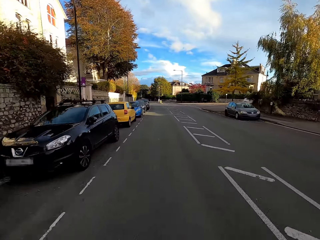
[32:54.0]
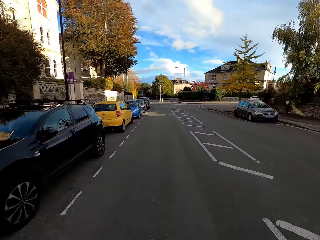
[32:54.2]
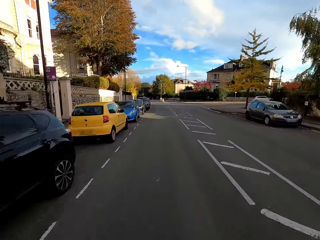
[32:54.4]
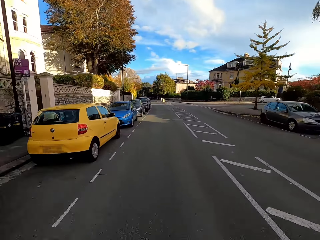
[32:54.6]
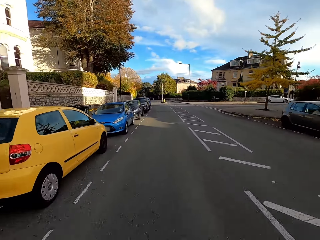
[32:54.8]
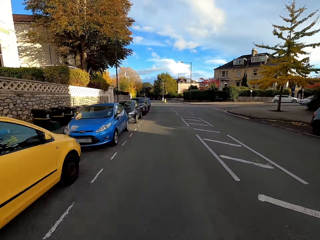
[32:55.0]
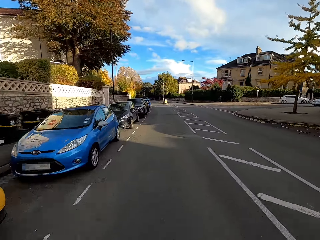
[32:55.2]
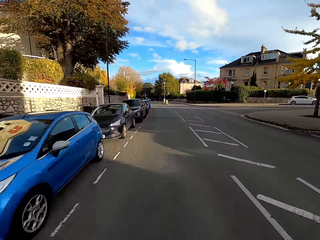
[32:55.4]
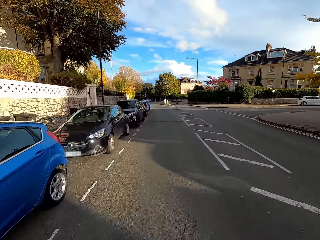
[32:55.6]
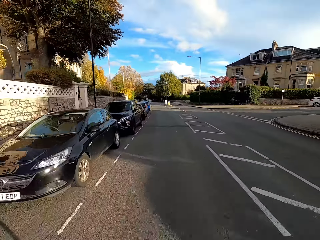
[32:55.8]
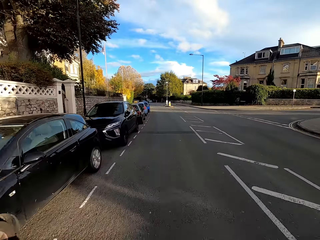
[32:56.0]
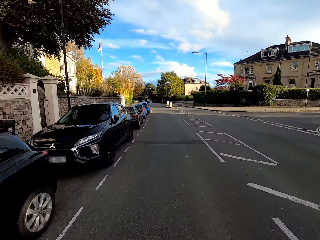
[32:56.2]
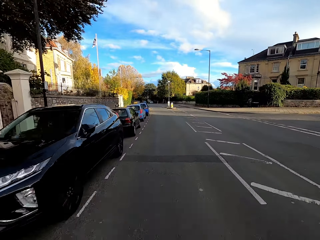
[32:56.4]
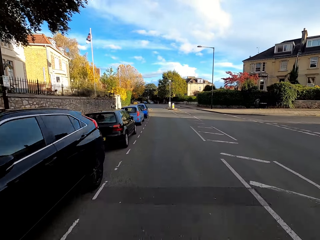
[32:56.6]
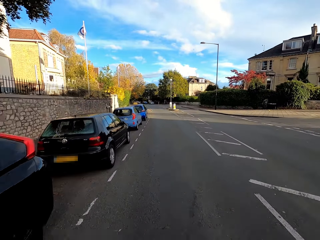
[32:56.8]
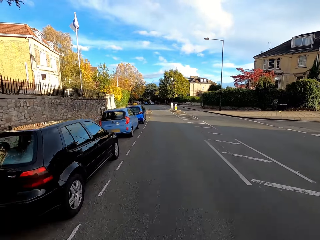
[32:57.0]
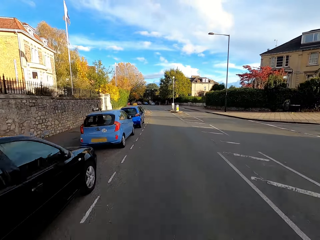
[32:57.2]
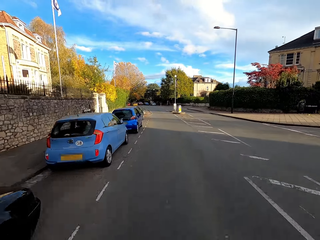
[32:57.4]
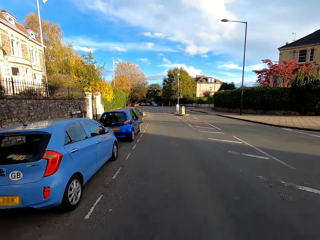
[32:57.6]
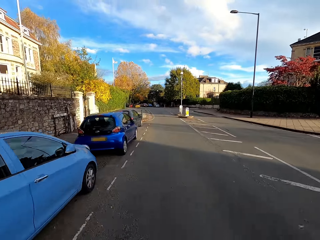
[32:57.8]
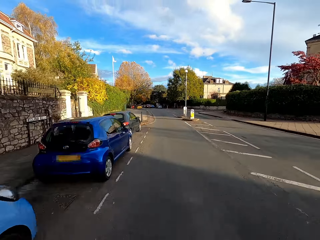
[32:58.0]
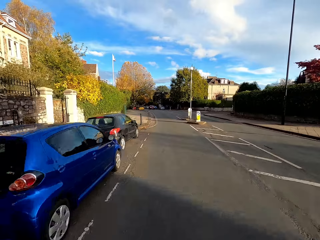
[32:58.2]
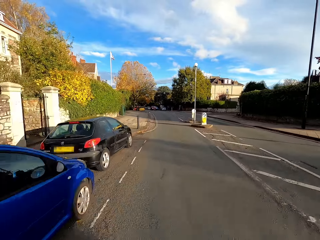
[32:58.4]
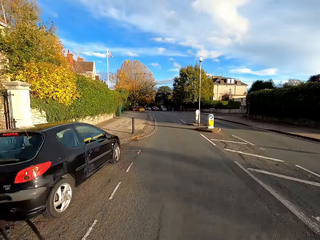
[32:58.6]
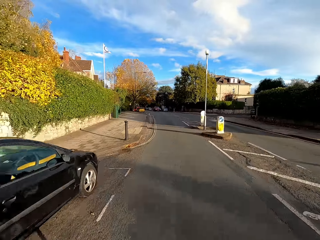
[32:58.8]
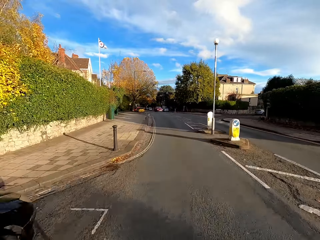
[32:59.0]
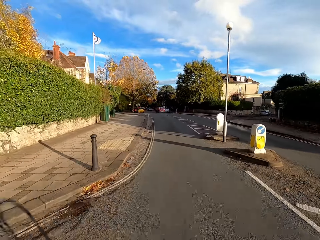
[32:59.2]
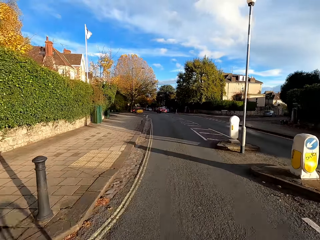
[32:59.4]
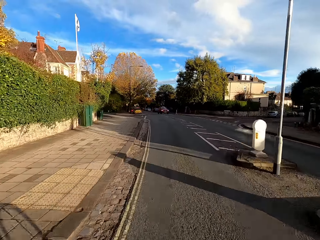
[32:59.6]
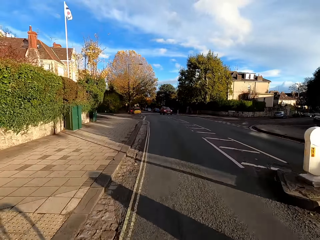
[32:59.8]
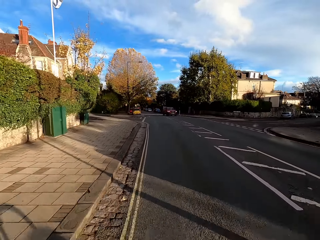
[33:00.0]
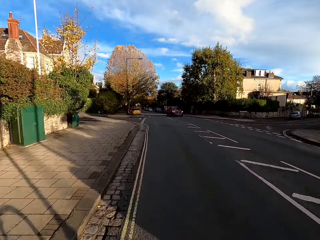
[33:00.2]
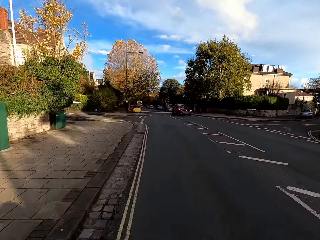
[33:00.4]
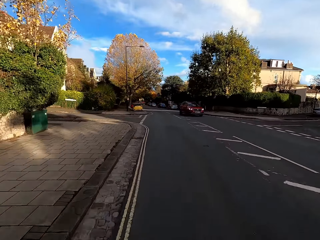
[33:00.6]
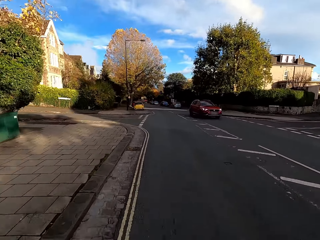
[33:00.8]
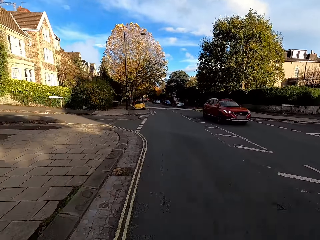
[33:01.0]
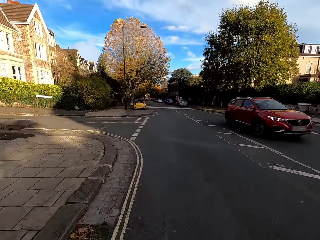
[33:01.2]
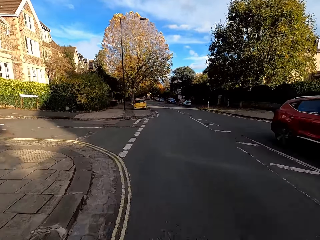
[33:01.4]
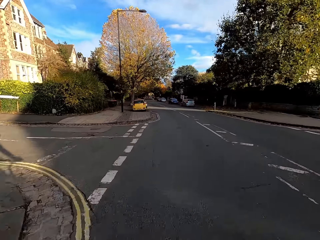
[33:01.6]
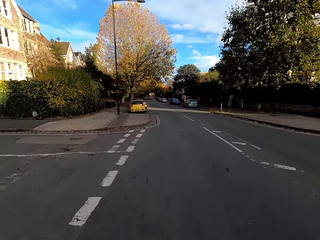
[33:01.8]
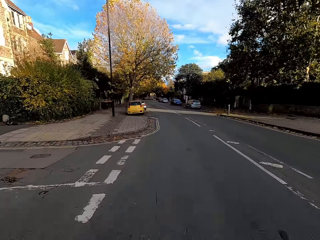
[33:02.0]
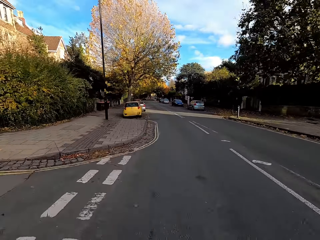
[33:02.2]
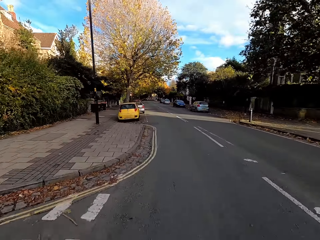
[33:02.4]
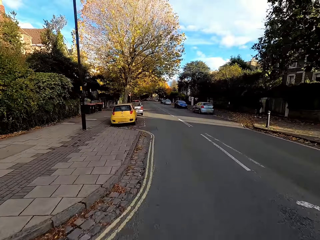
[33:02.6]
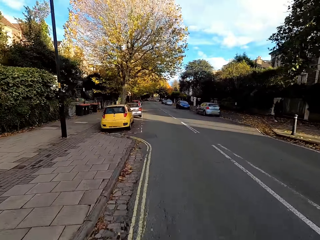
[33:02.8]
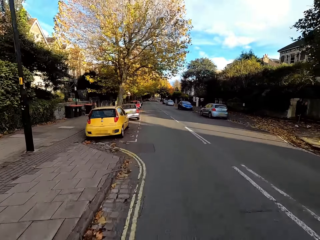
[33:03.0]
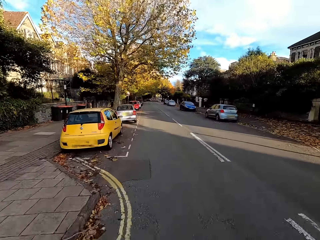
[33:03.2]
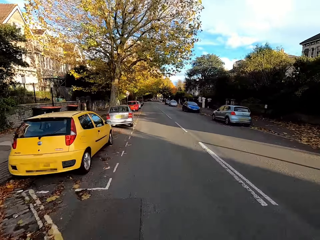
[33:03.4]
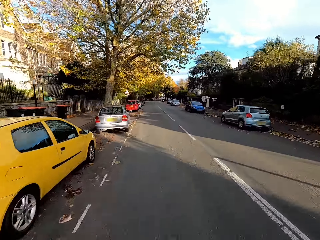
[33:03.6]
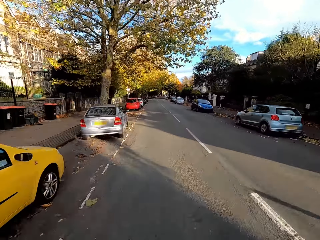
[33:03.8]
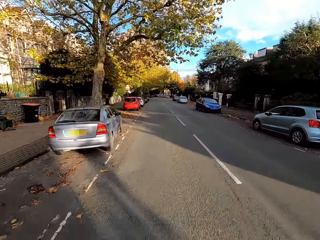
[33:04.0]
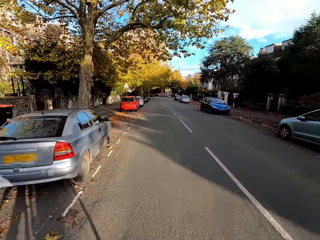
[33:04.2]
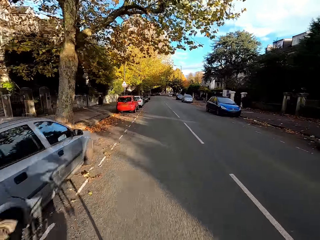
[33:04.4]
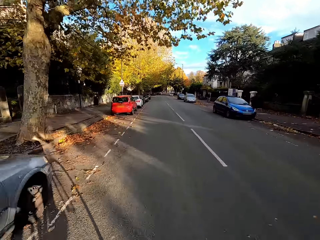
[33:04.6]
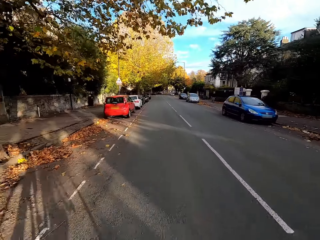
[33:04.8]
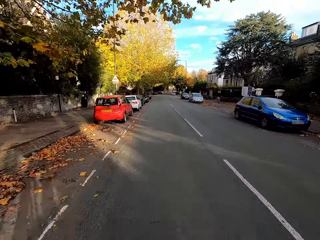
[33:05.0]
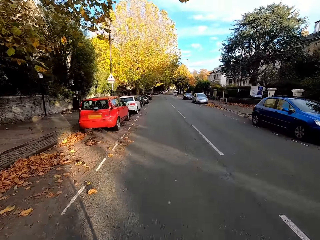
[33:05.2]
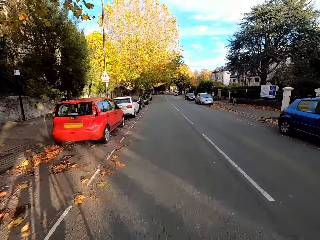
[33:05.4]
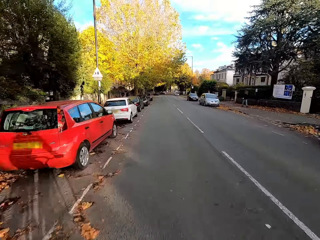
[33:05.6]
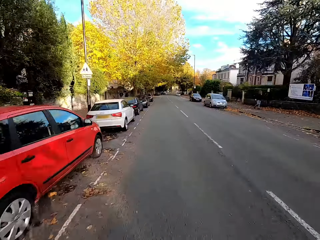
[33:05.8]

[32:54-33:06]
A red car drives past the camera wearer.

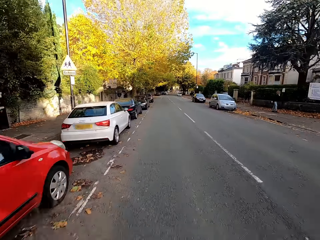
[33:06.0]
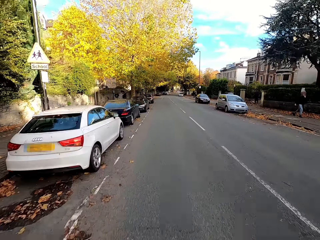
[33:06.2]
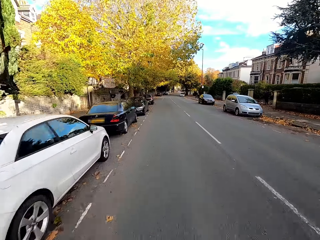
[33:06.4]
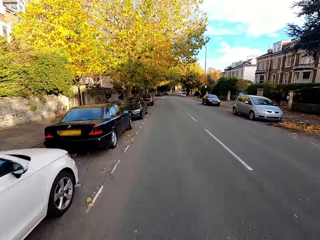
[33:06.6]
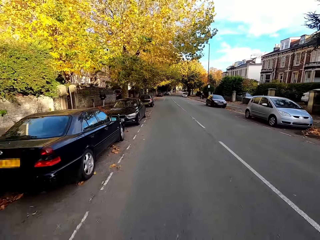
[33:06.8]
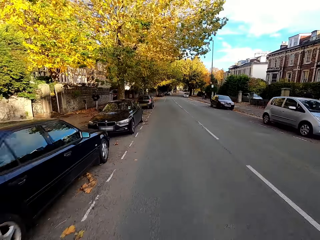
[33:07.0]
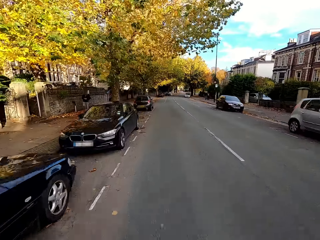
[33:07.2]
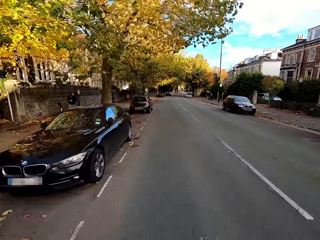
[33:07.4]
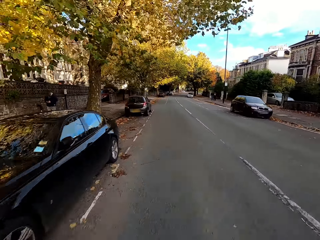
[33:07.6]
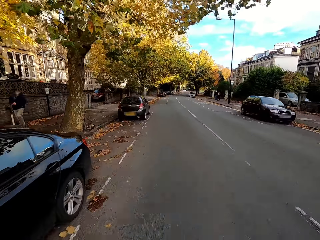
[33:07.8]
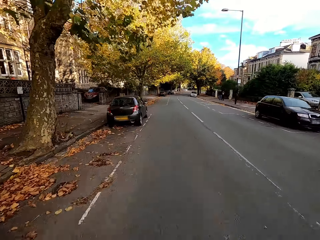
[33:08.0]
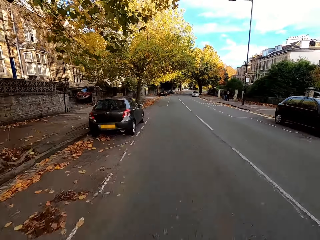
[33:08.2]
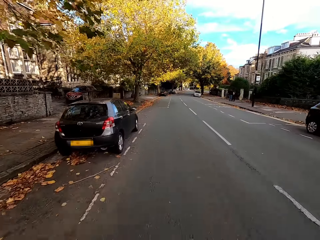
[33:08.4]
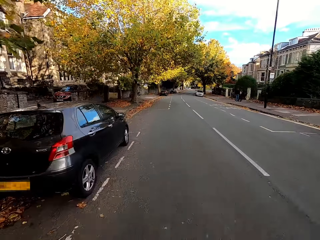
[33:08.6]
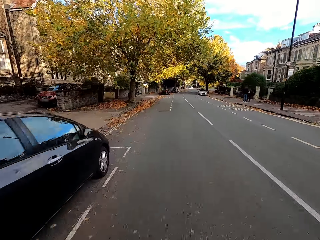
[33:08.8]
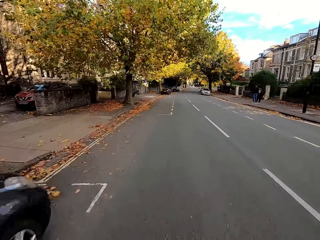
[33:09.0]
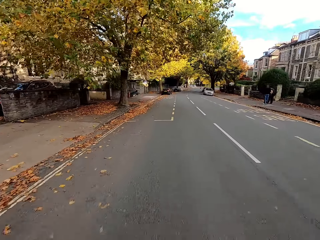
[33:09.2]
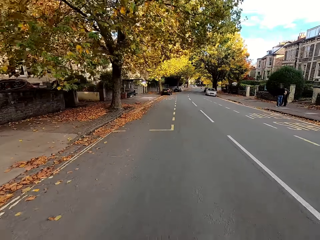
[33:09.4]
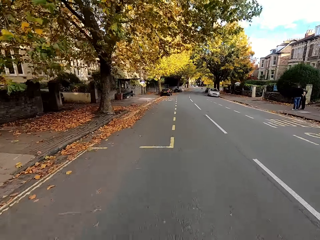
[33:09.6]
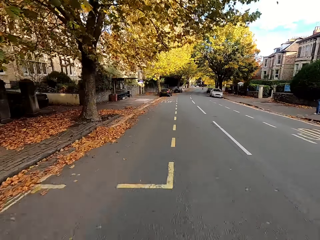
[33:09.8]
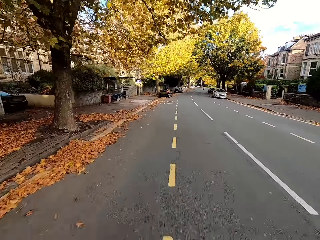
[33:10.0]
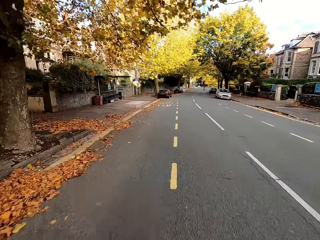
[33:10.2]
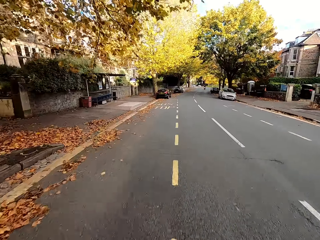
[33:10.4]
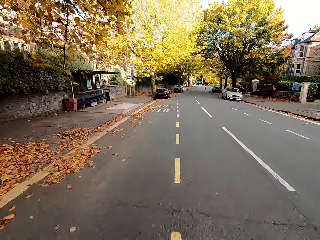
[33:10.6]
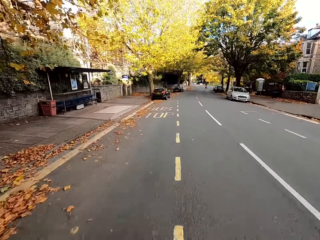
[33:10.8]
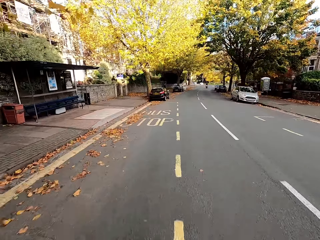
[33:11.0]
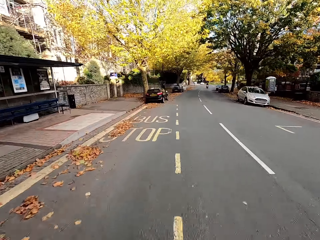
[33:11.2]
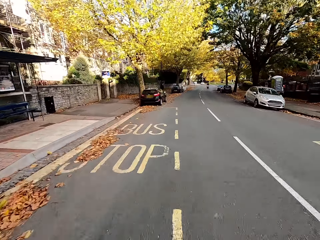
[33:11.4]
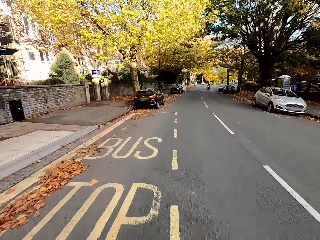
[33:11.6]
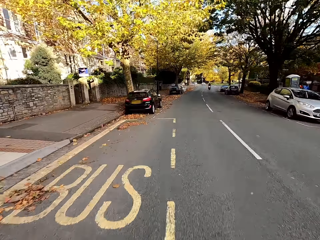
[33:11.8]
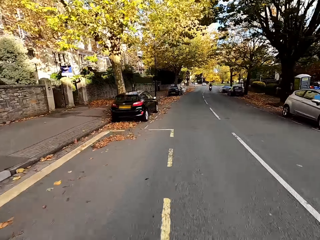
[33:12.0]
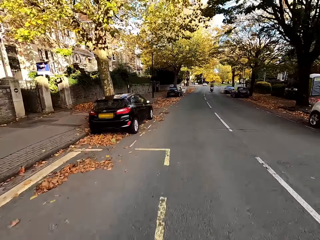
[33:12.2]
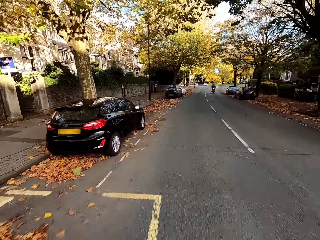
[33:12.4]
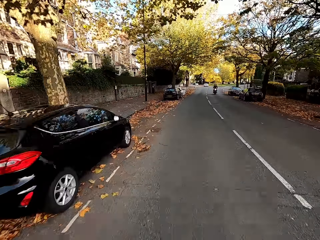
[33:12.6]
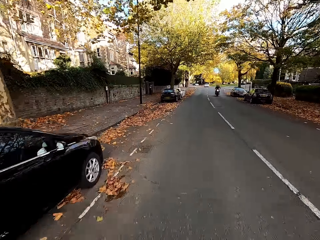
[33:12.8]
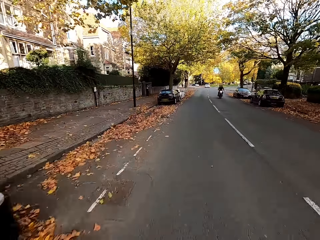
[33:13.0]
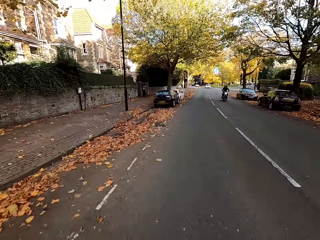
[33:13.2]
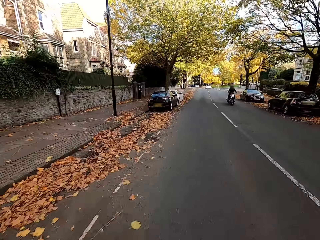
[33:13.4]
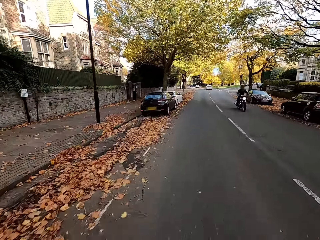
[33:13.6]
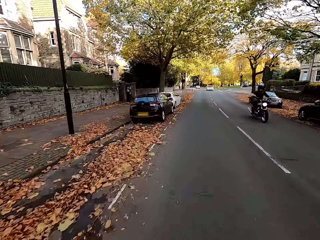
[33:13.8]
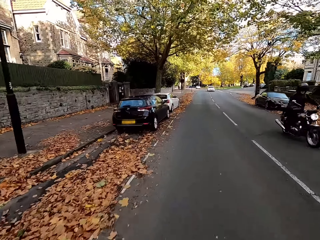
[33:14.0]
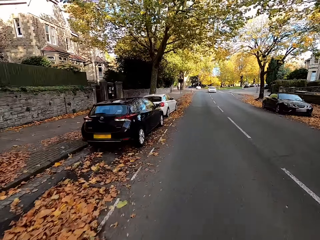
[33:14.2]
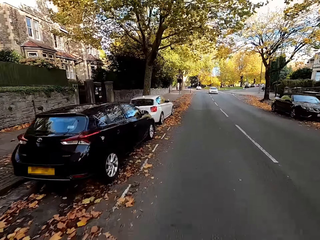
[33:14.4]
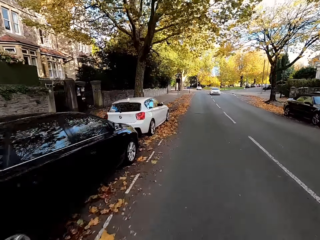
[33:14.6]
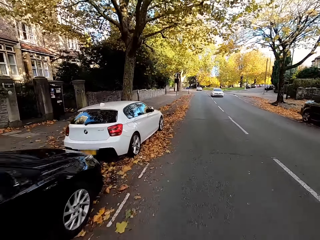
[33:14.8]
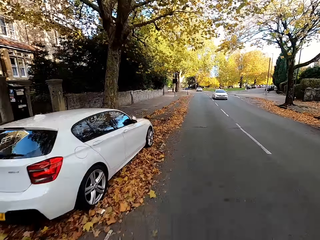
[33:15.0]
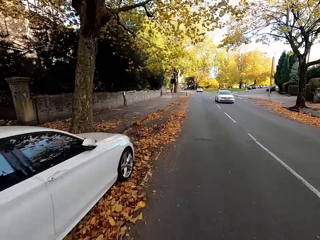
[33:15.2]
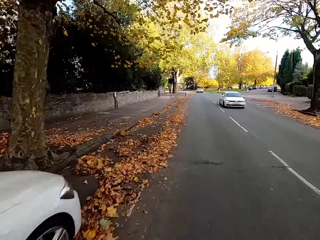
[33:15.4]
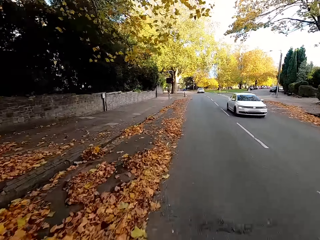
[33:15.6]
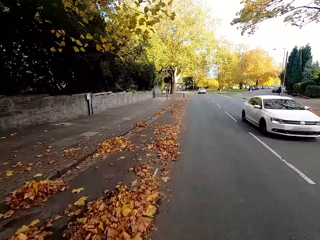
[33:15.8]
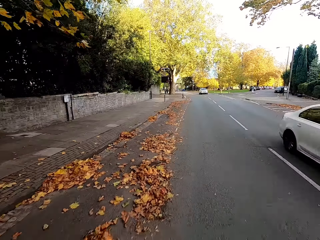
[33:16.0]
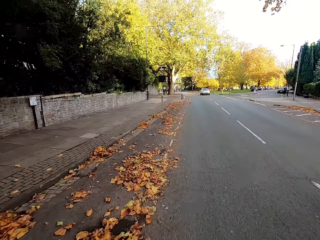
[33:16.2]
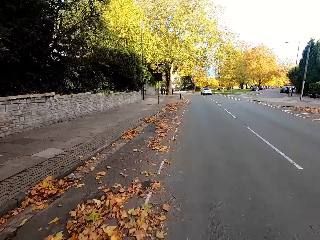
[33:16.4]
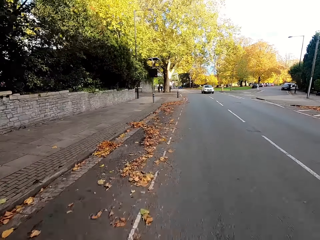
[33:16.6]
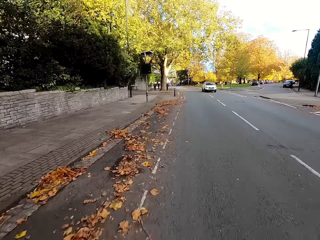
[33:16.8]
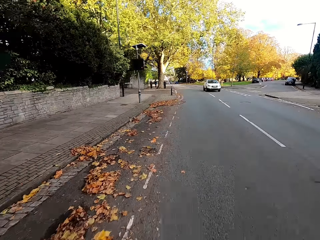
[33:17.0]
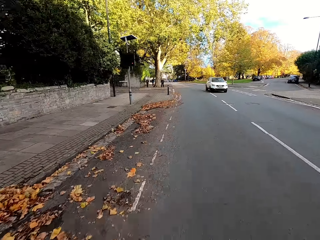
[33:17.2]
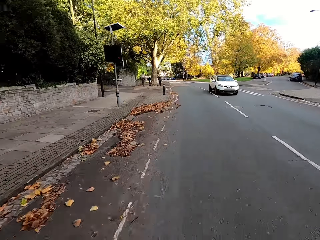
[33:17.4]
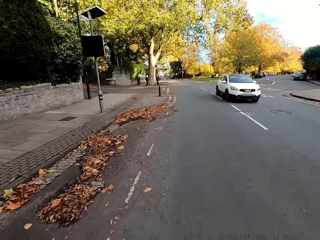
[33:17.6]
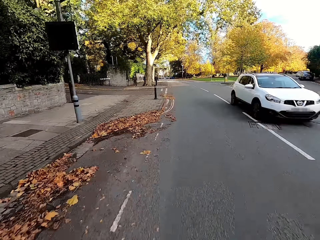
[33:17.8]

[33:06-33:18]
A biker rides past the camera wearer. A white car drives past the camera wearer.
